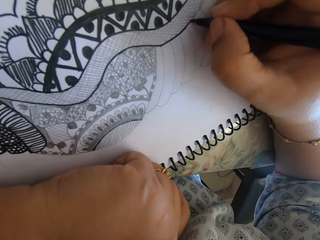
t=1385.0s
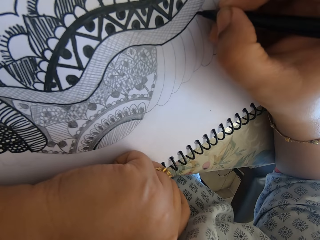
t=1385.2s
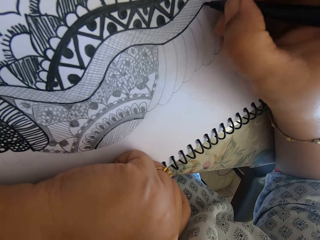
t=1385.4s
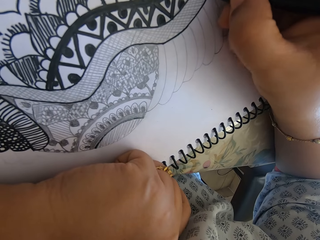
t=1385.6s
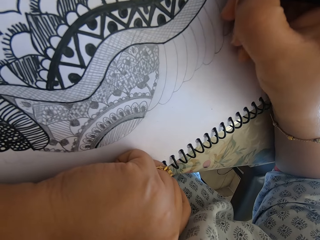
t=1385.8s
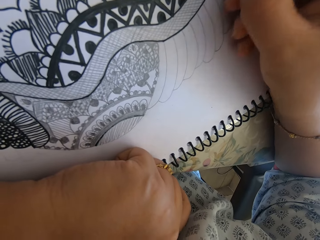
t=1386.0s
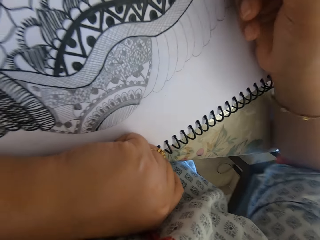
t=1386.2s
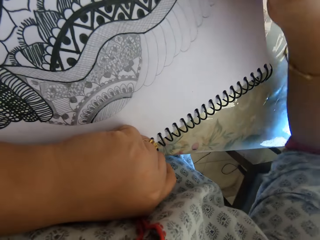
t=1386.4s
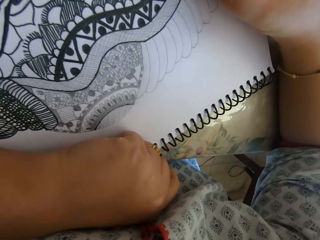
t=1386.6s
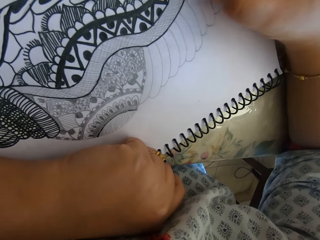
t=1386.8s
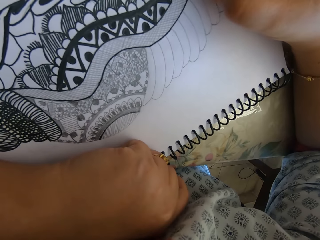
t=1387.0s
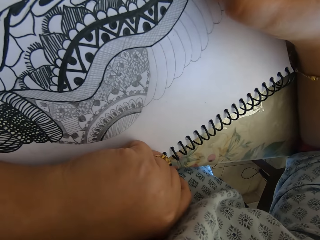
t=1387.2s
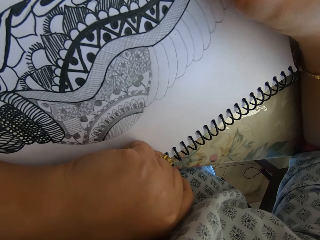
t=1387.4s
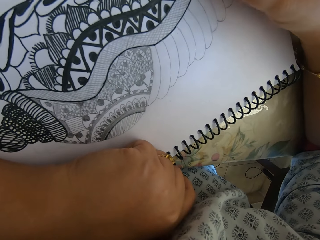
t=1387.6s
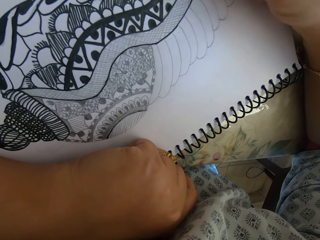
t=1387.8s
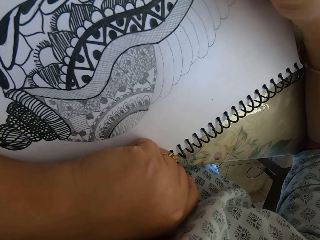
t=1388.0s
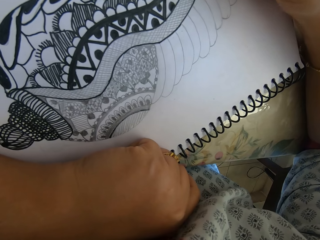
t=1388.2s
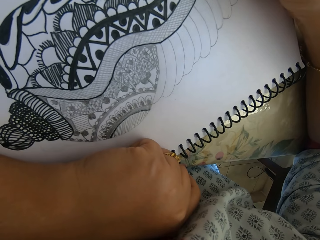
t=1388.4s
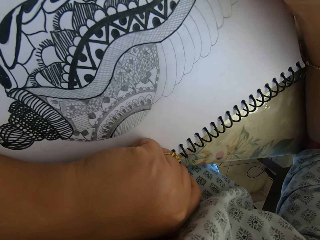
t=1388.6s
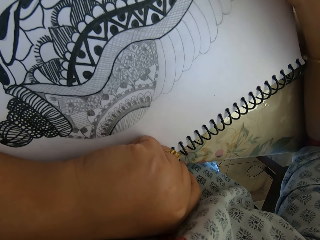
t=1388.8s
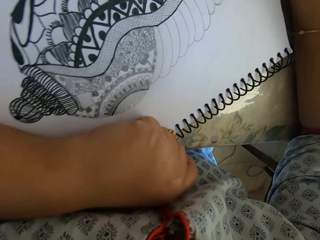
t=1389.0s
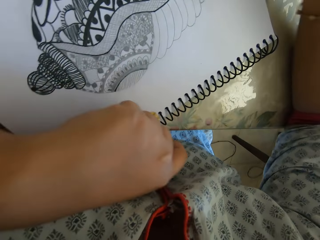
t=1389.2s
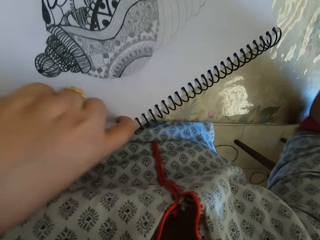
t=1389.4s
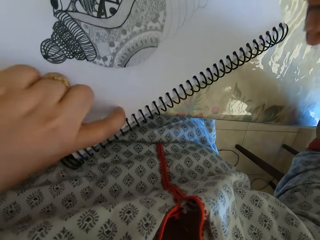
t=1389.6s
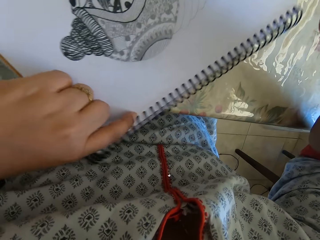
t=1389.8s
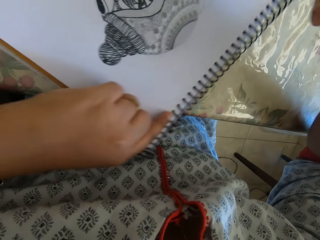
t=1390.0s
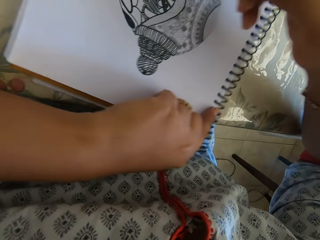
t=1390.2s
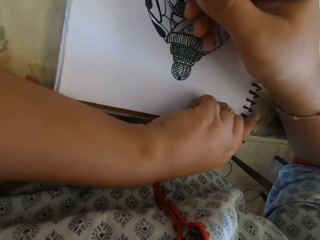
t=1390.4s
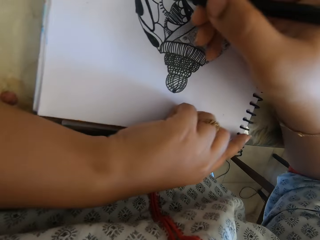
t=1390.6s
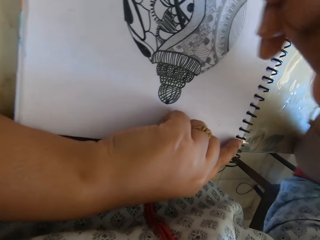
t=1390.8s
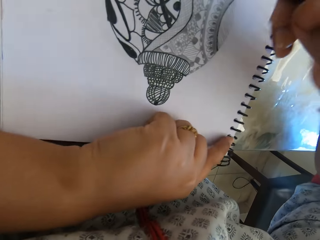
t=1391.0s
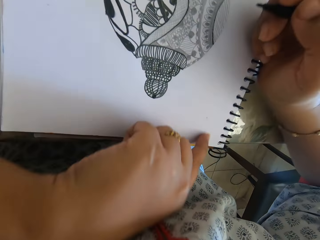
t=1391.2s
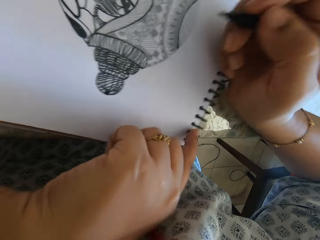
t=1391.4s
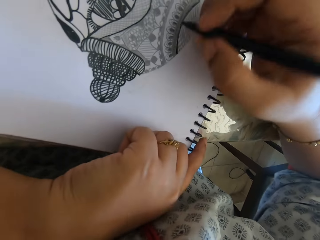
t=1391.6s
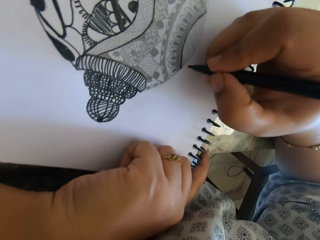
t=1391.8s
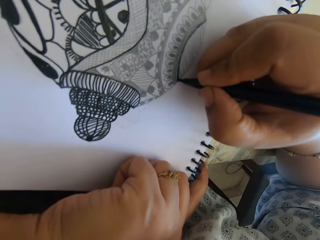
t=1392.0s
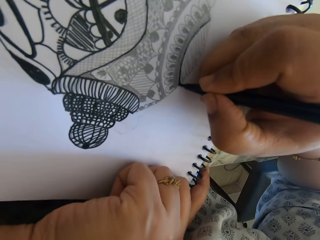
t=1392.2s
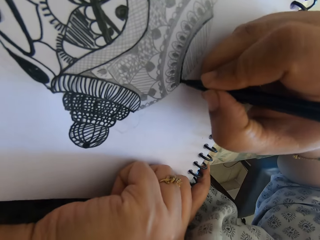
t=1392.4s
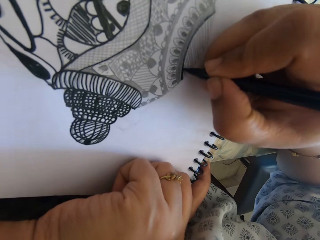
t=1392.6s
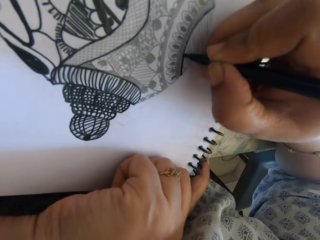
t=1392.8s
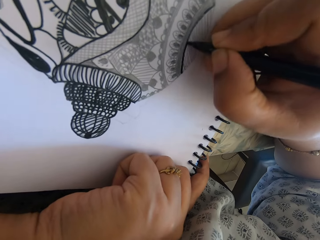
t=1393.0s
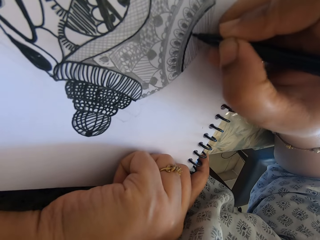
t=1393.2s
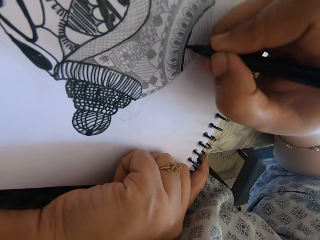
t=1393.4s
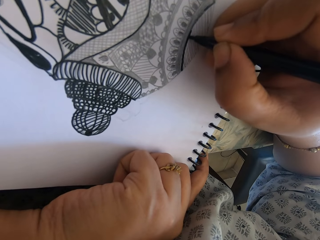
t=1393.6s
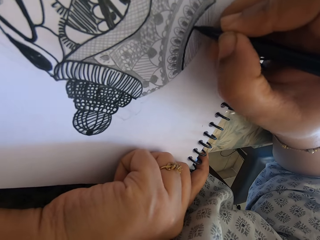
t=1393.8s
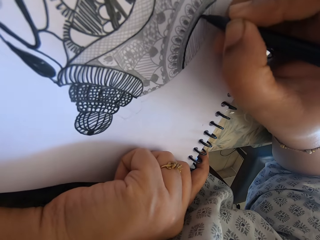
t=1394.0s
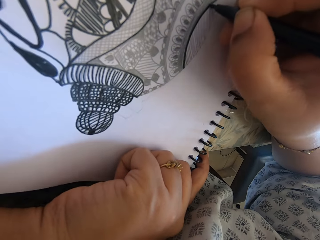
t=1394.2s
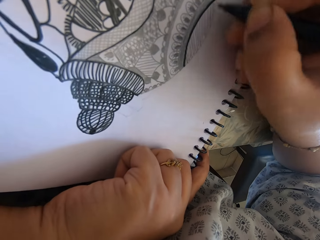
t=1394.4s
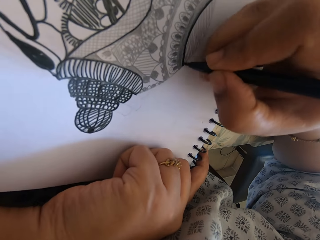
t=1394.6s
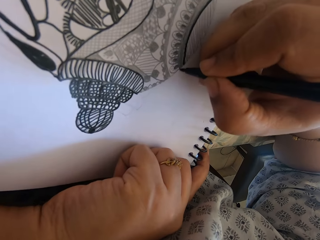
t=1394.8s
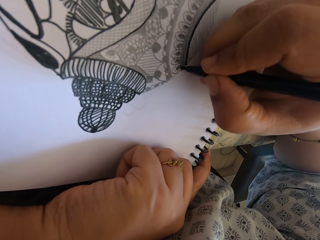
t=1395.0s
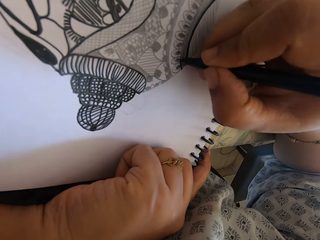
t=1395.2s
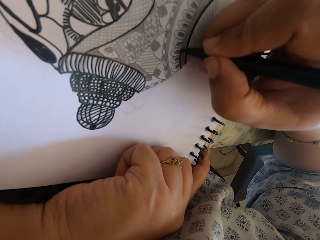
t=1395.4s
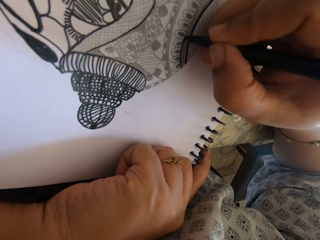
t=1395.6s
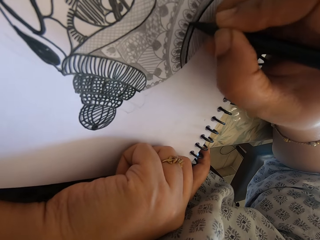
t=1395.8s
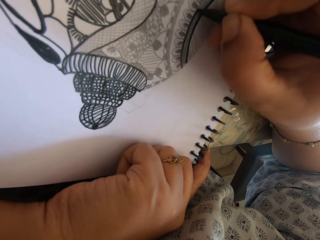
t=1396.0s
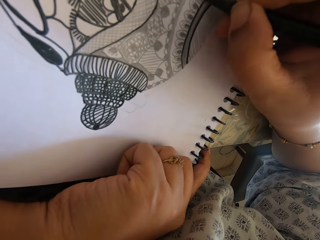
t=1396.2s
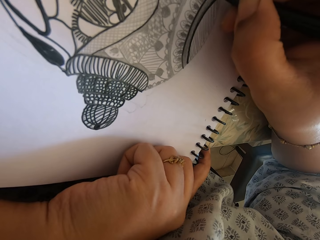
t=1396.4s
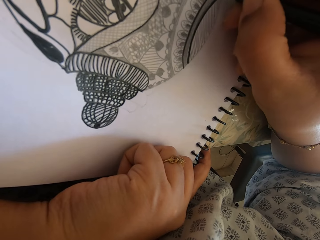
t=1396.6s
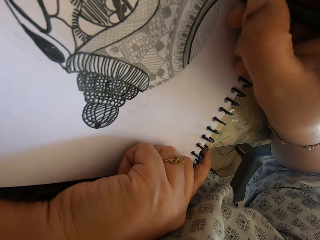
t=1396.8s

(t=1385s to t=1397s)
The camera wearer draws. They turn the book. They draw.

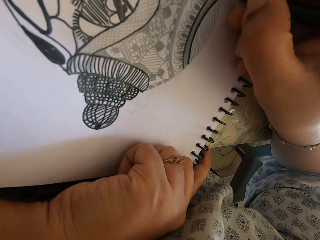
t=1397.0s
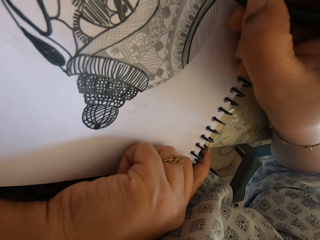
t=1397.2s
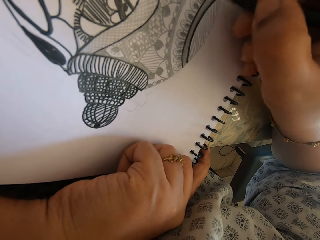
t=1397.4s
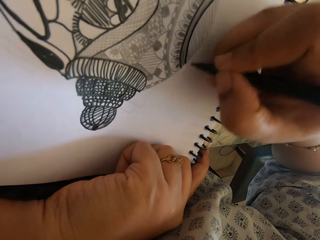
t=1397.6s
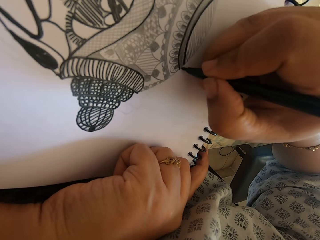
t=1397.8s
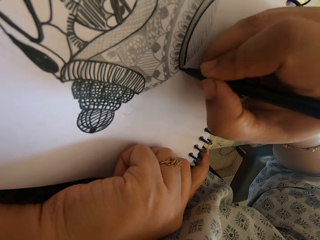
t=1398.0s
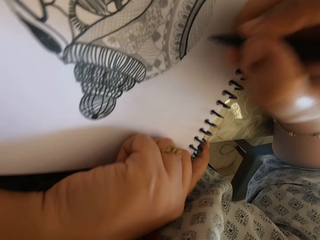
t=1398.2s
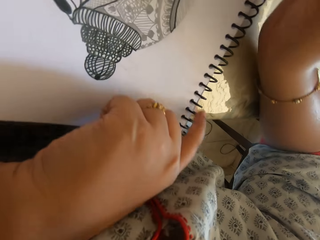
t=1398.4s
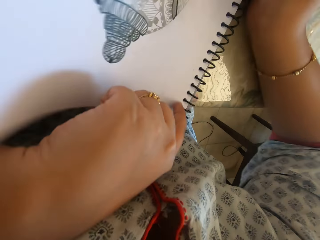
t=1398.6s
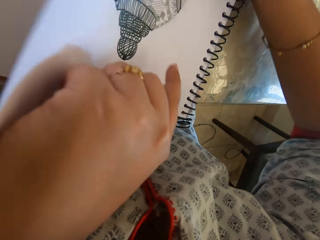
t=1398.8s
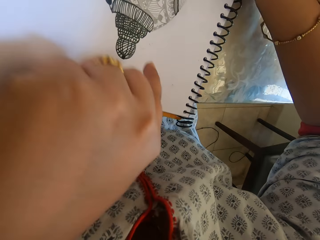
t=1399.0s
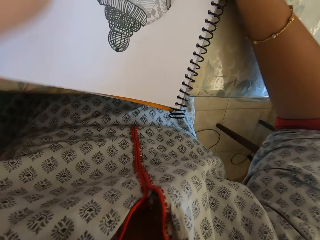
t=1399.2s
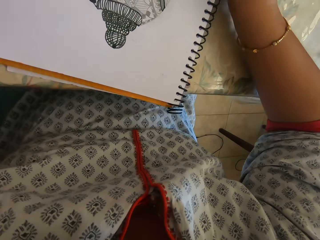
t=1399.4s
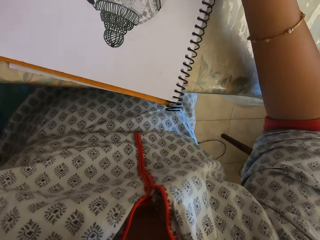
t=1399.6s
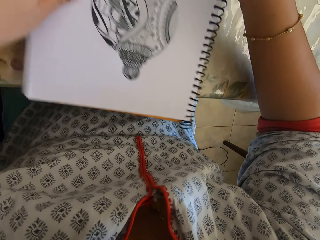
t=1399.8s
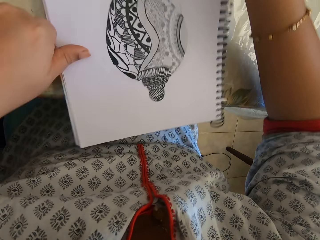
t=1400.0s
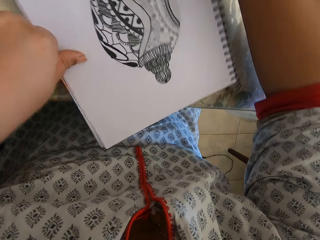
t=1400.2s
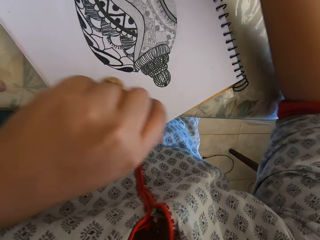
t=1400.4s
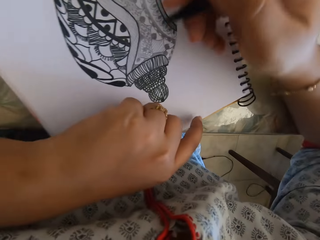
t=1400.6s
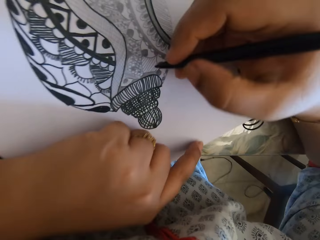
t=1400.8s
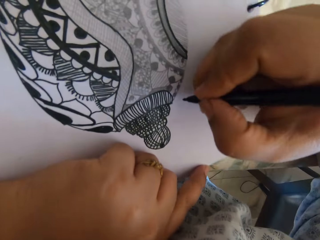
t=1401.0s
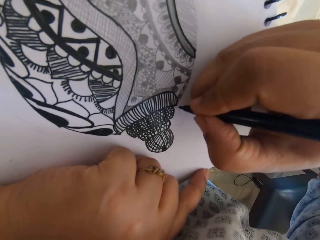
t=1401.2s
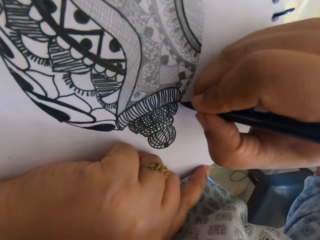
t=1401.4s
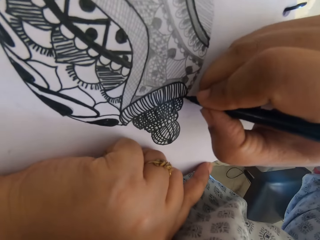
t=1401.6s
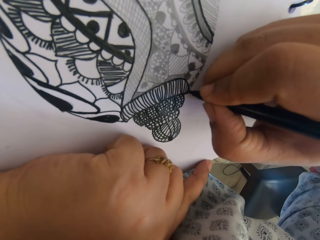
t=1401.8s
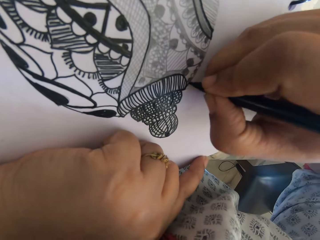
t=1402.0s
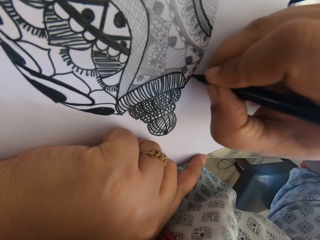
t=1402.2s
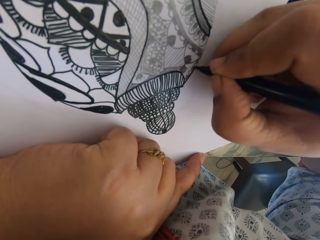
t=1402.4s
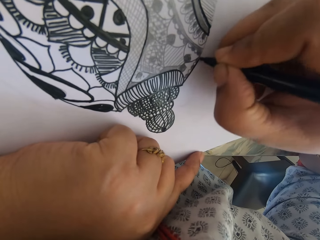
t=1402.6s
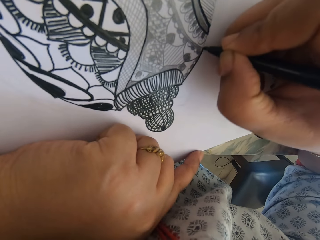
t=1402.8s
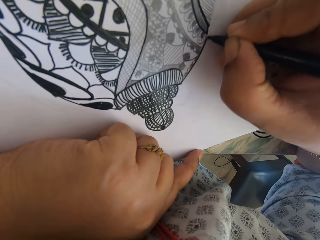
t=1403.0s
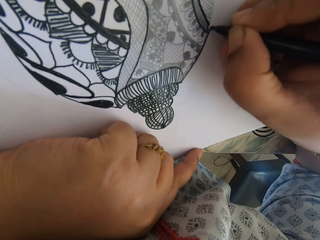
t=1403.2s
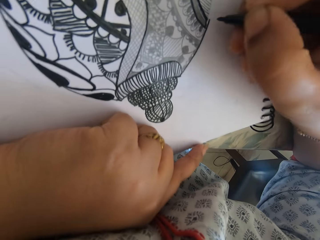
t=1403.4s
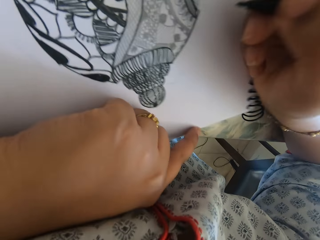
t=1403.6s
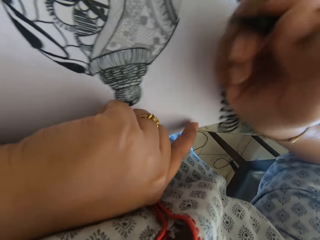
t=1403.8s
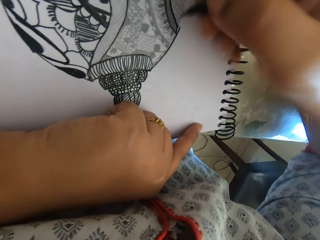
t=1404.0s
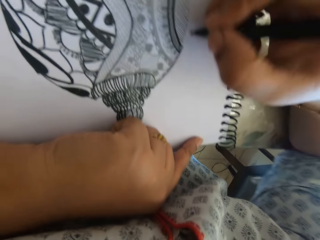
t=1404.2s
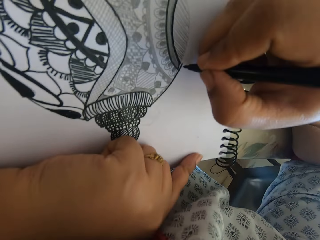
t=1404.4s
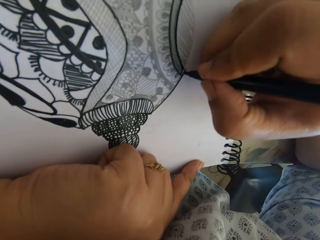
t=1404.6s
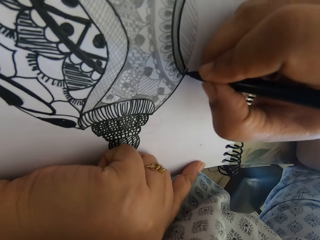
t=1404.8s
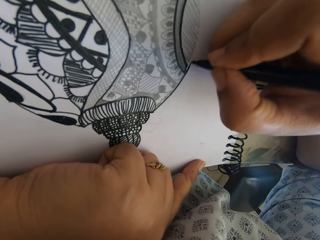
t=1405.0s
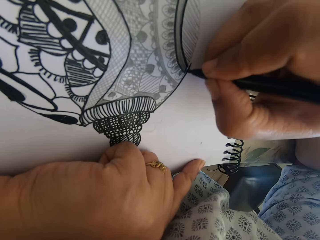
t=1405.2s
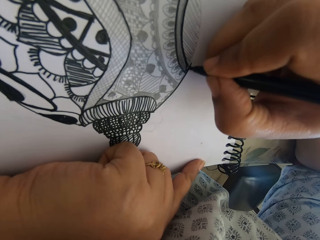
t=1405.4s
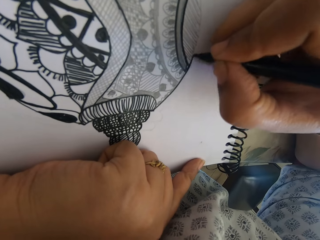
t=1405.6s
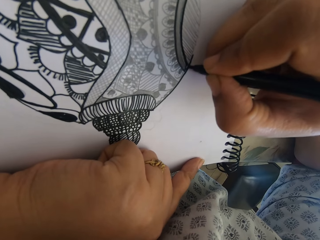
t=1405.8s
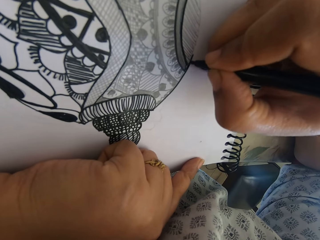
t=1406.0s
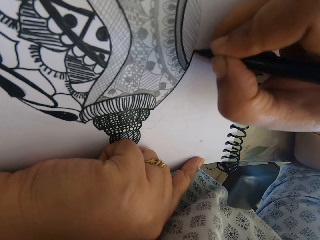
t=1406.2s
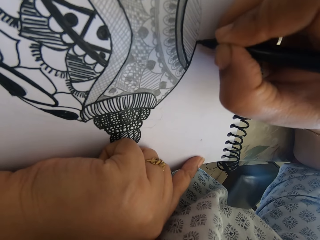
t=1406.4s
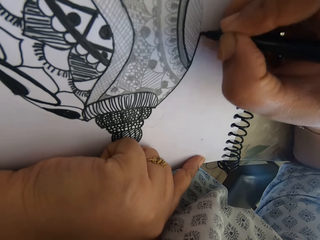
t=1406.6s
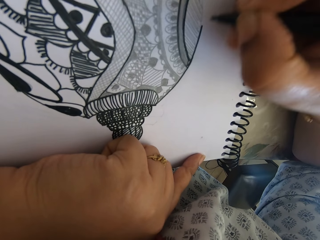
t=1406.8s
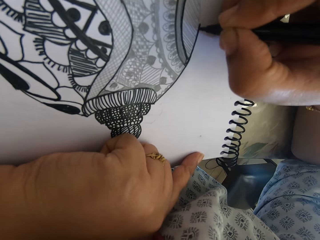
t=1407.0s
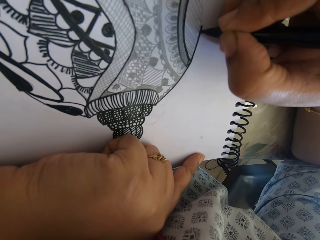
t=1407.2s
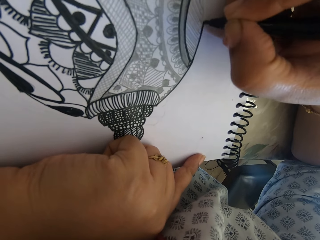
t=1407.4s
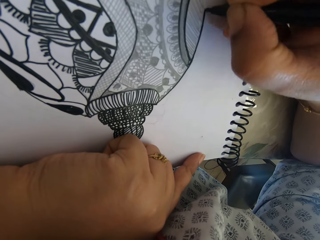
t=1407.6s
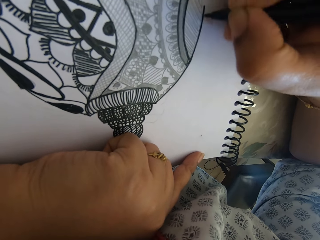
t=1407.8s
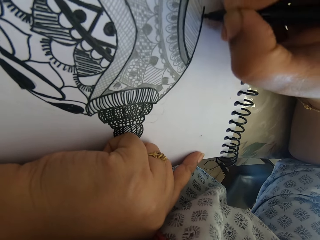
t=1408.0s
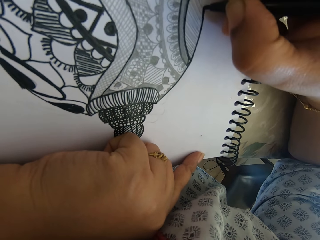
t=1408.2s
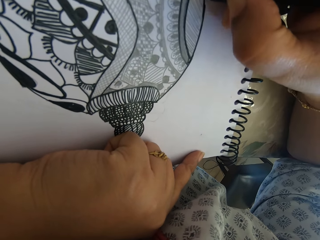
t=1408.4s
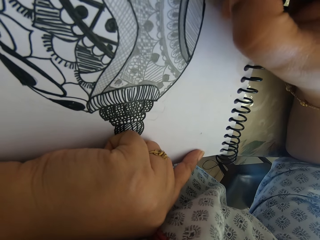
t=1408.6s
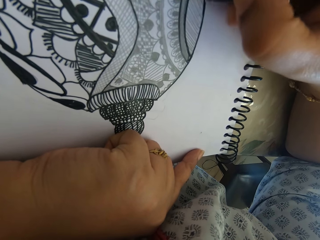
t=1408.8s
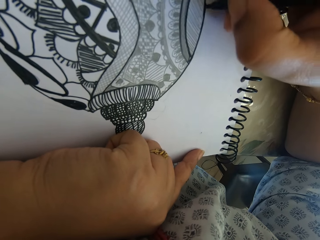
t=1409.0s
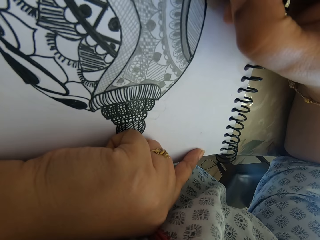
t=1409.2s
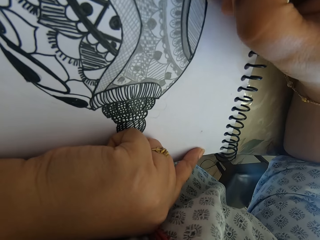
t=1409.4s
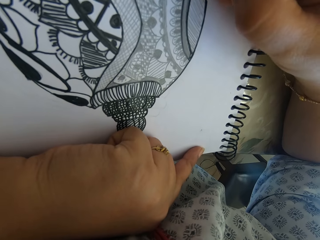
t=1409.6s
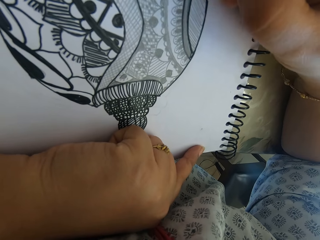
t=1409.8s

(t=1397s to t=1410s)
The camera wearer turns the book. They draw. They turn the book. They draw.
